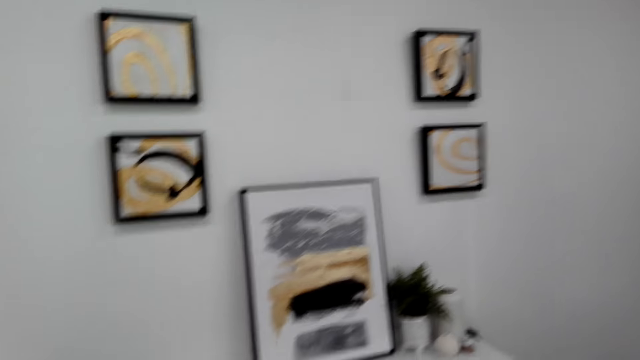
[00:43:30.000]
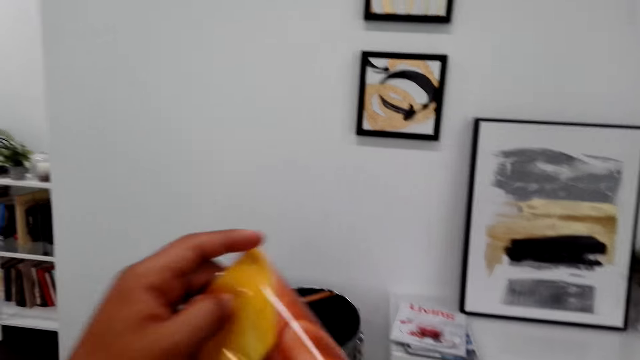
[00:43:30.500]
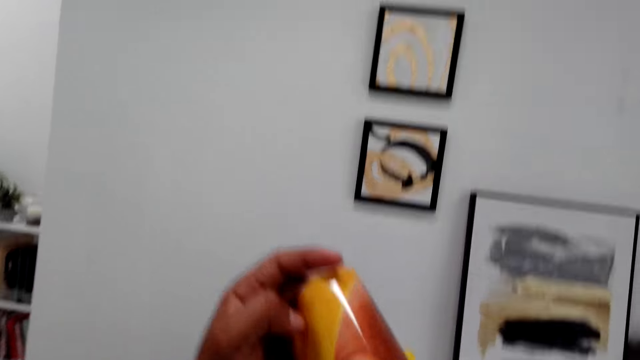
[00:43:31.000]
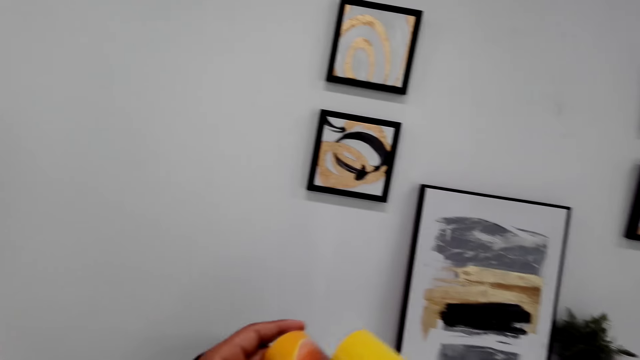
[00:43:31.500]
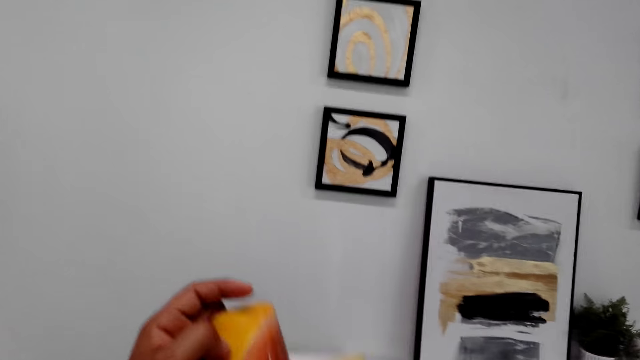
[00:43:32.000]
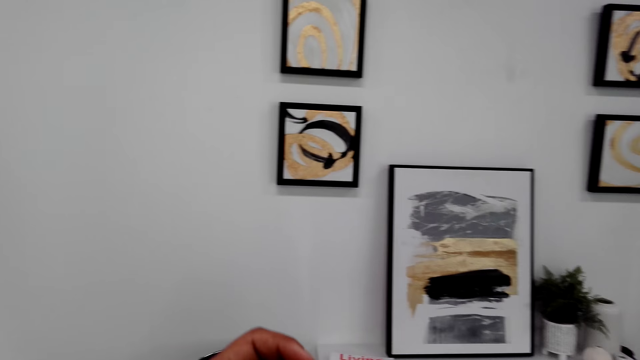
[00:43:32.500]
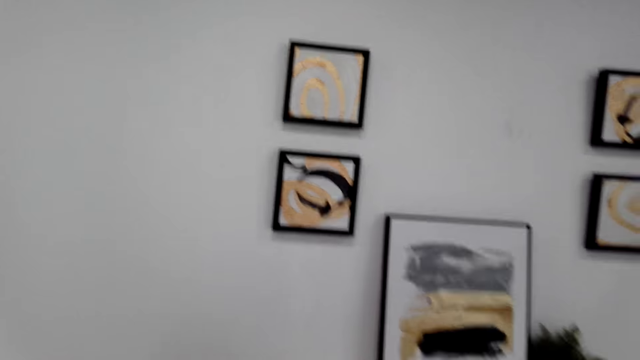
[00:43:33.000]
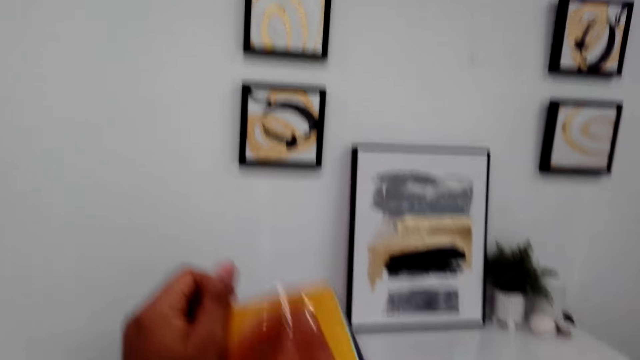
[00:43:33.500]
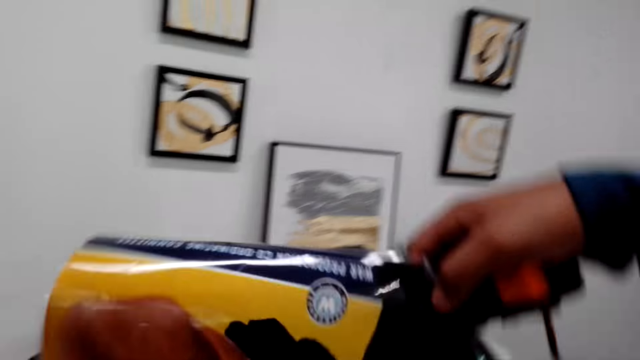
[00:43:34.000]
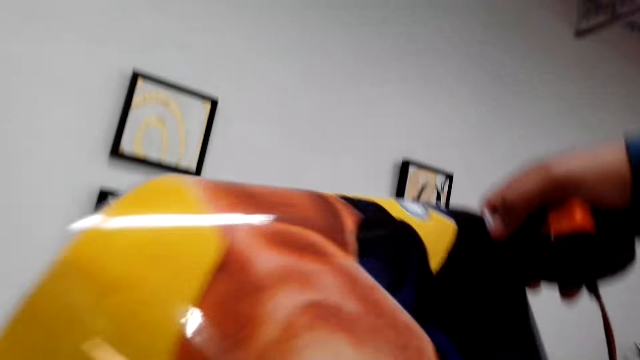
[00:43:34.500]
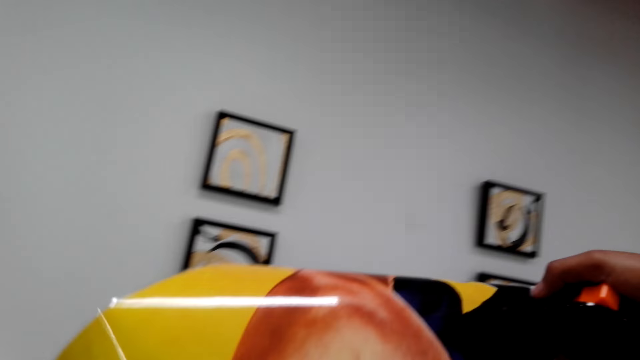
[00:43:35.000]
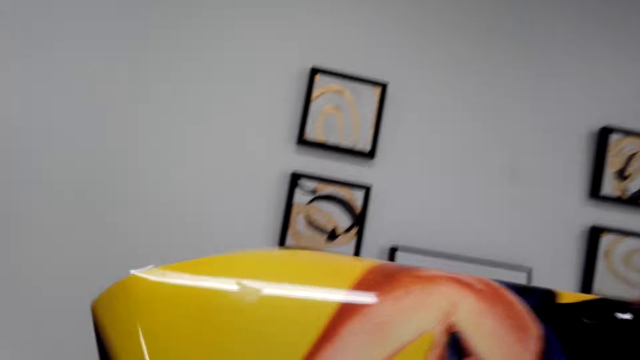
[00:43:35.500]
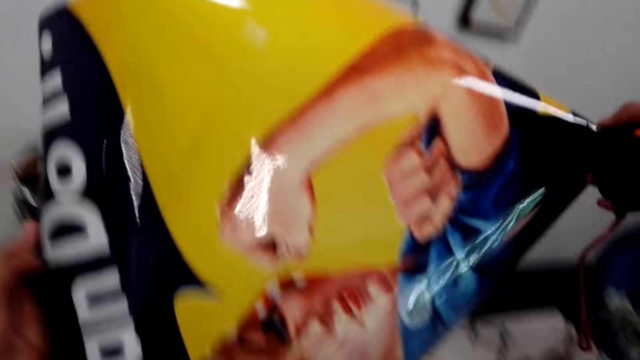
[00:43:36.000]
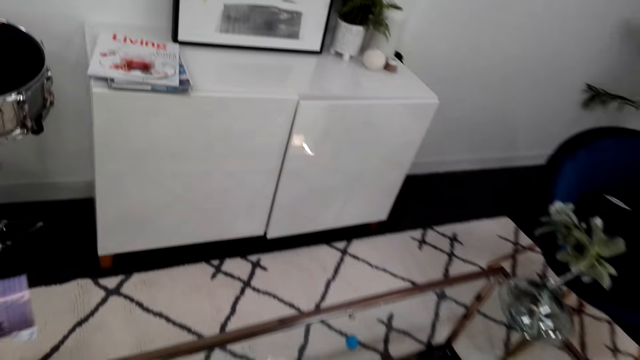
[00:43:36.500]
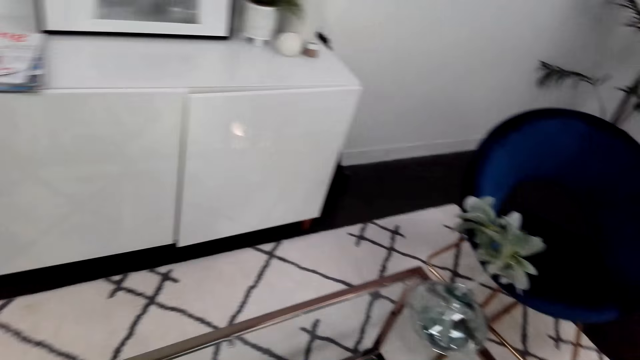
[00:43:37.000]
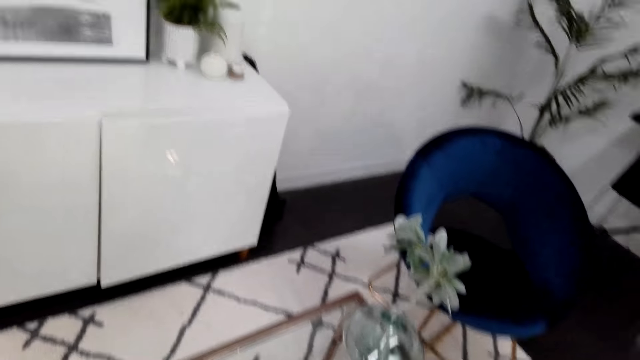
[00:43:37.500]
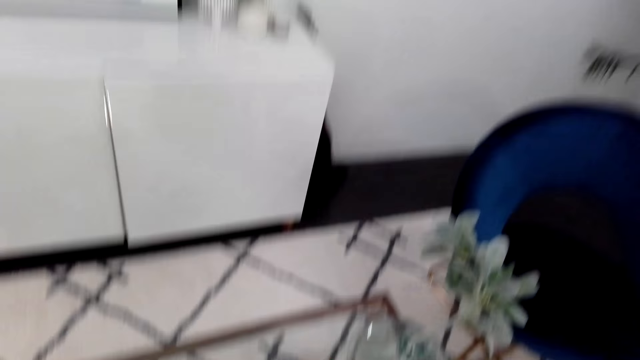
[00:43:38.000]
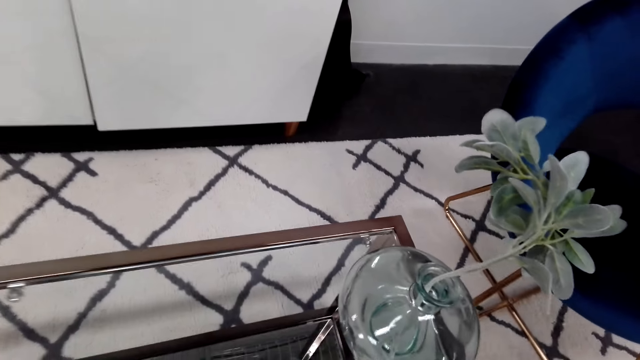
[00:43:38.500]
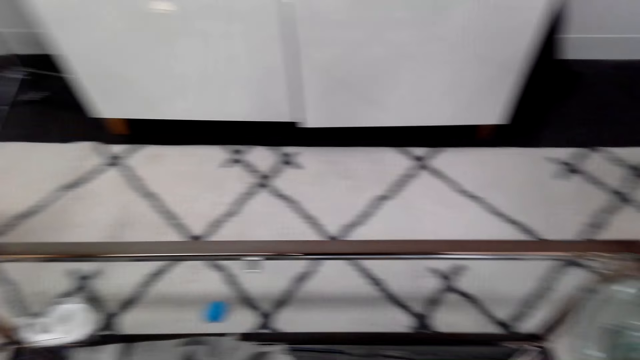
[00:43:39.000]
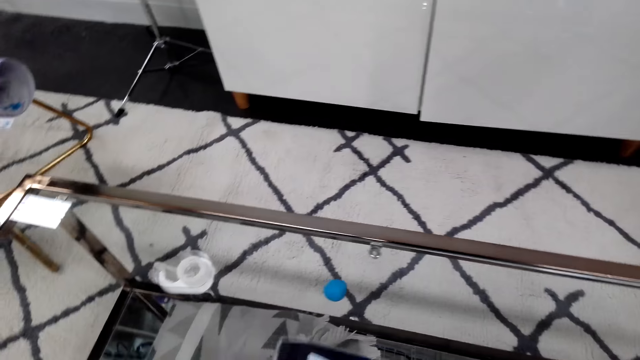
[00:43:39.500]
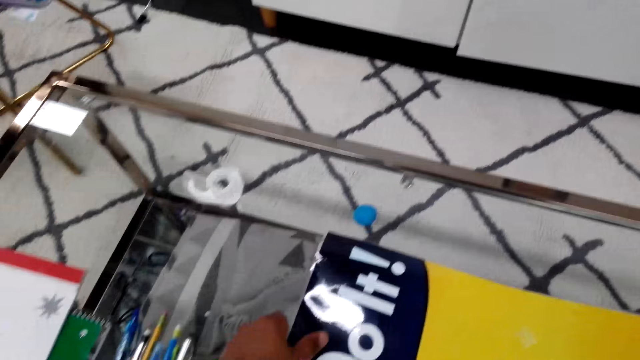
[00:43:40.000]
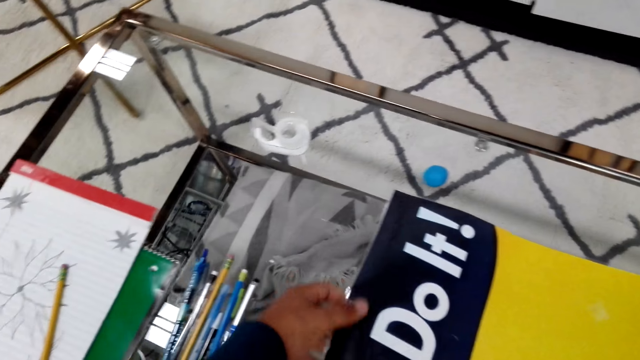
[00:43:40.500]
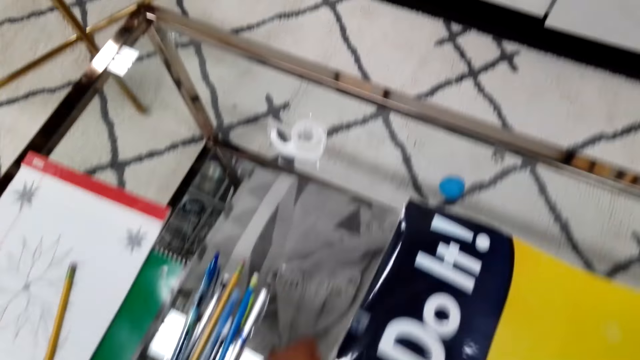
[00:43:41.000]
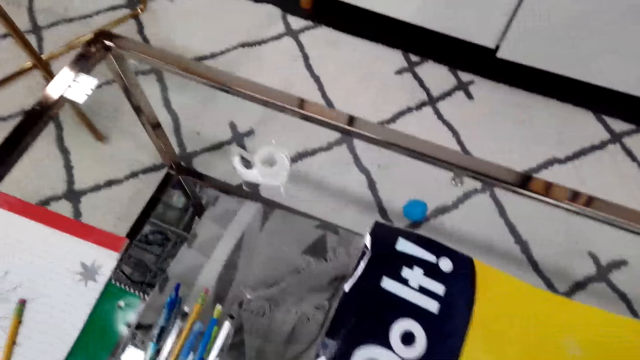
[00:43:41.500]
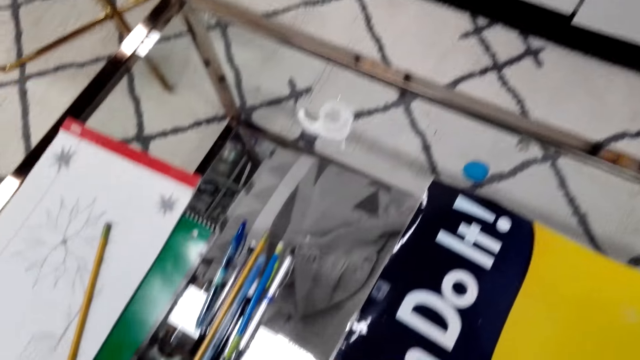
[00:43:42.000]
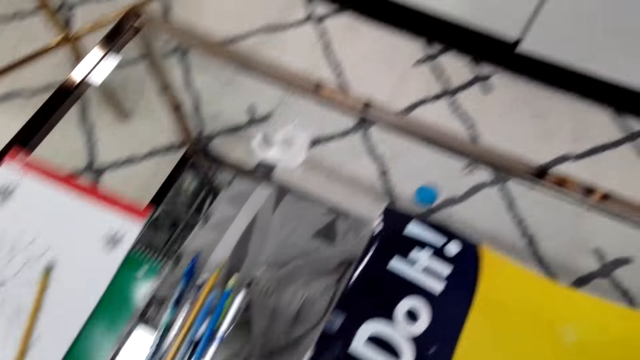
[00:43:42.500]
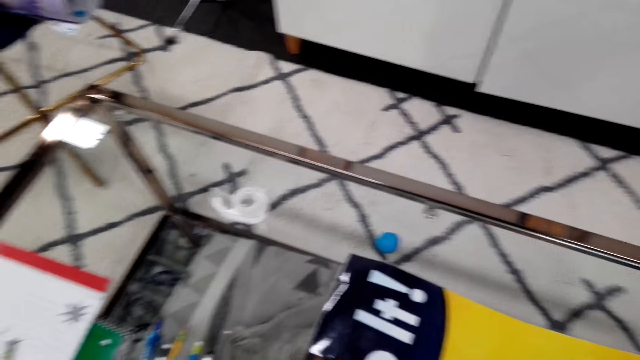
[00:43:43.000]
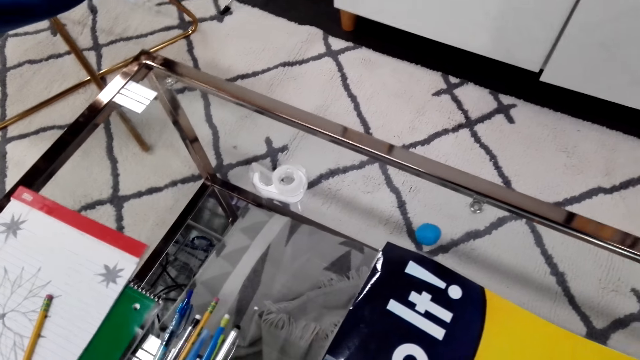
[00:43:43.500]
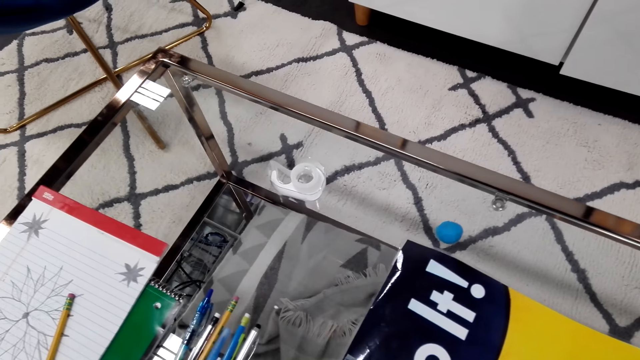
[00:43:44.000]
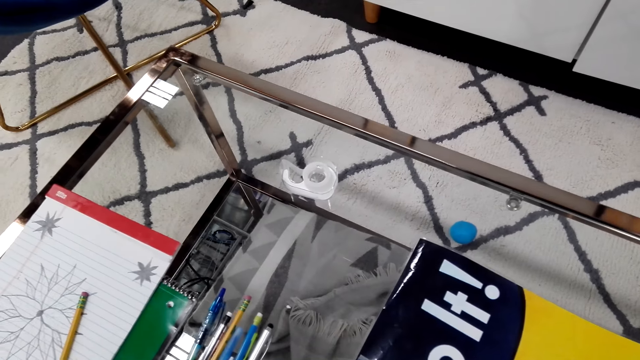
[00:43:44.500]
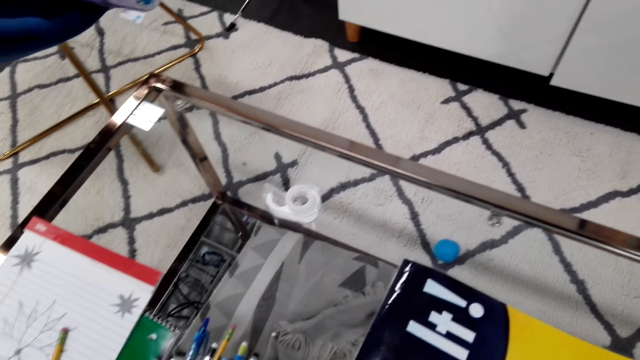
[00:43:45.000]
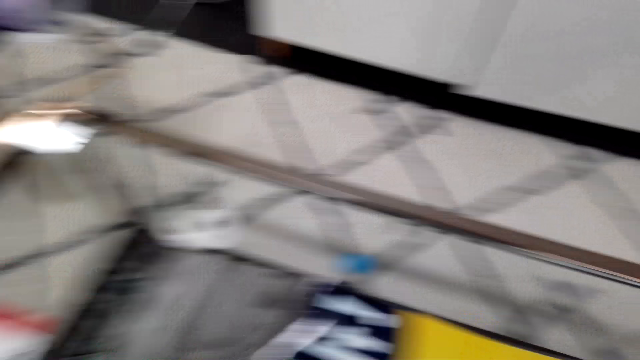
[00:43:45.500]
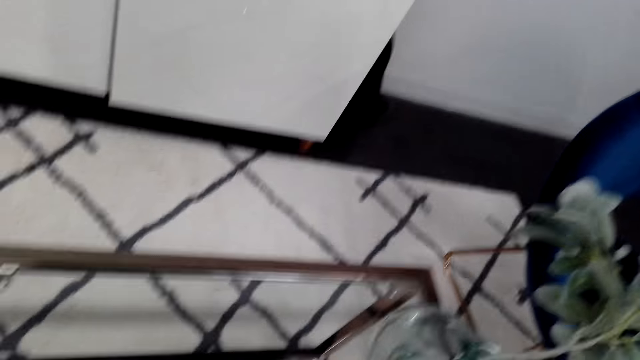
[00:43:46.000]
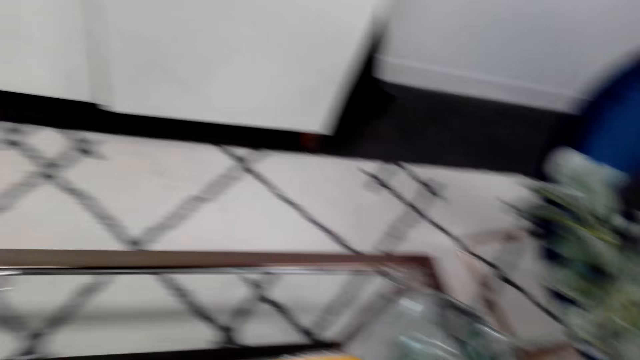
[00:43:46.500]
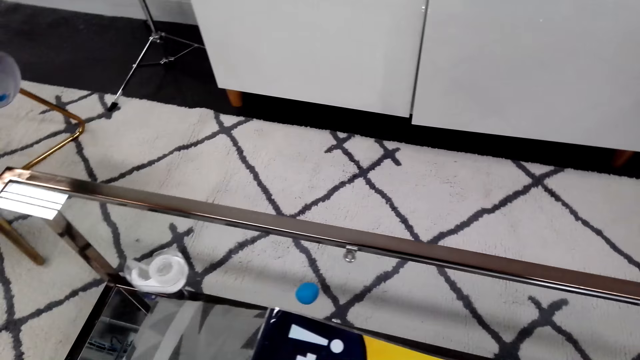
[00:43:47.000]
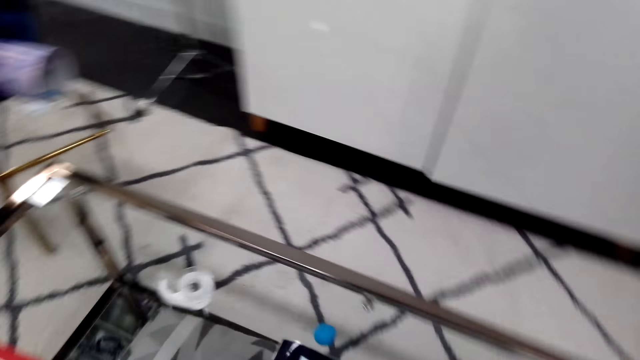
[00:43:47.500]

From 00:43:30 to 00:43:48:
The camera wearer puts the poster on the table. They adjust the poster on the table.

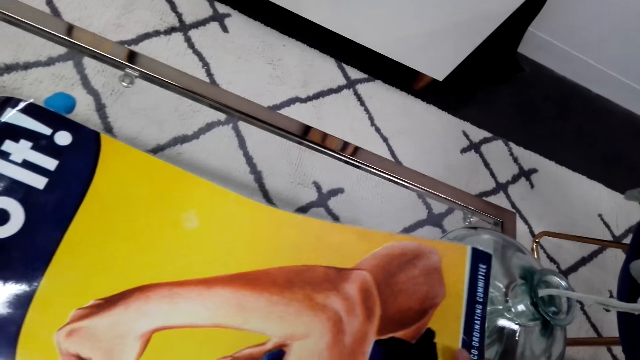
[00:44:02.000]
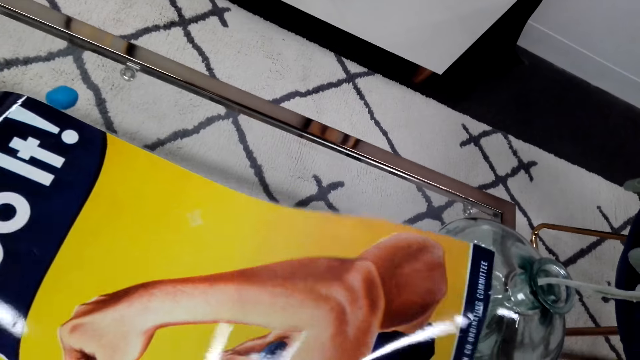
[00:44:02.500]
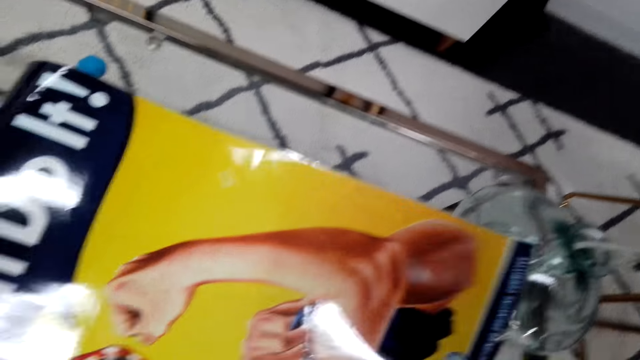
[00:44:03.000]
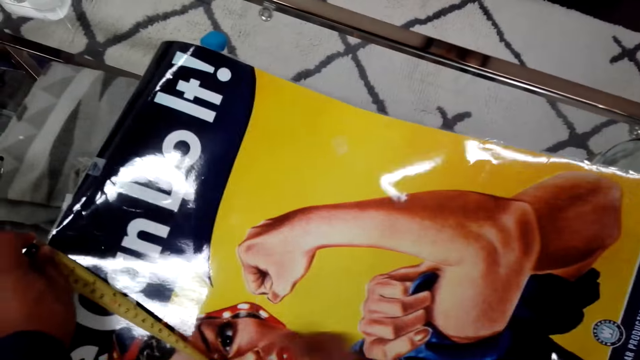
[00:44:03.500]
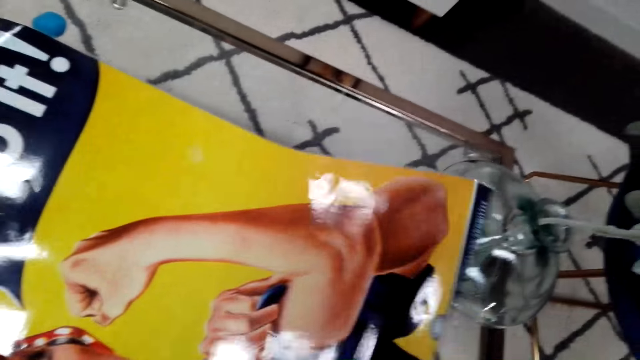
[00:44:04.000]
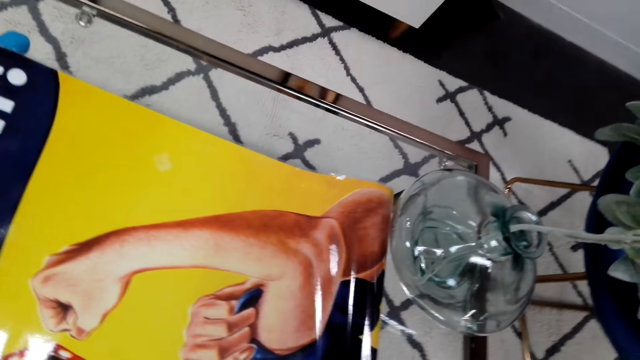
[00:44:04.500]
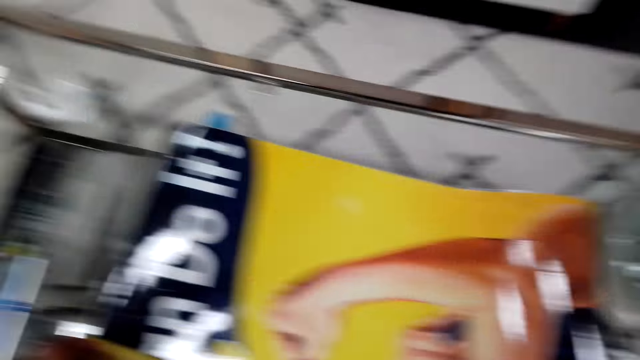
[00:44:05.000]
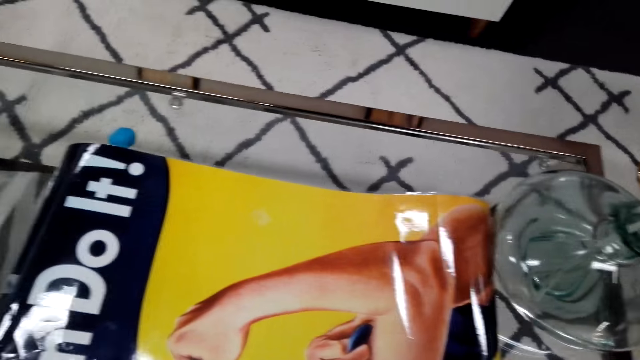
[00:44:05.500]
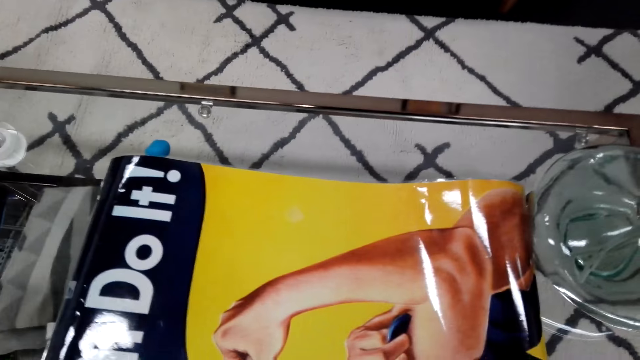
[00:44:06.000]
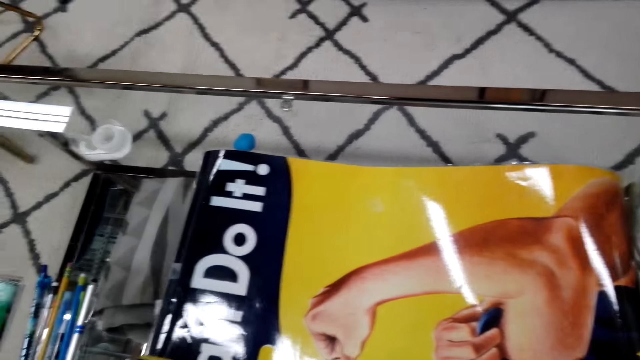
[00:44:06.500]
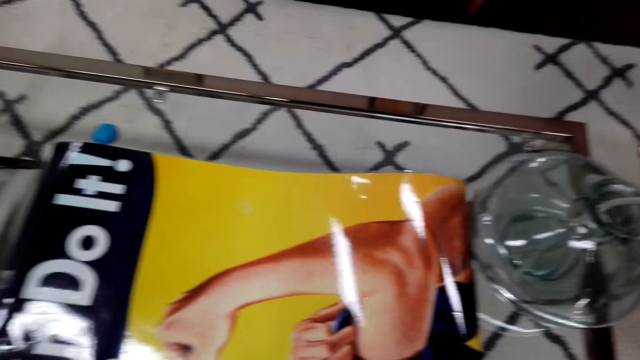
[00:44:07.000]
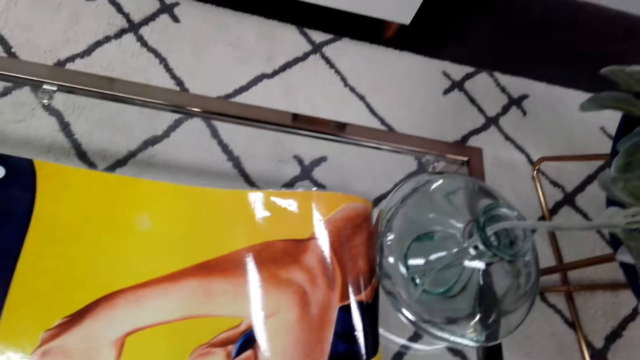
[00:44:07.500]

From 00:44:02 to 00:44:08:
The camera wearer measures the poster with a tape measure.
